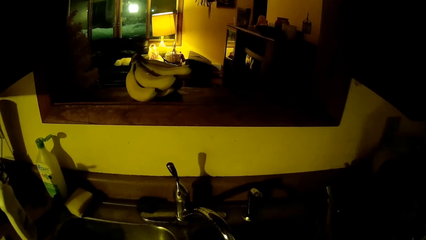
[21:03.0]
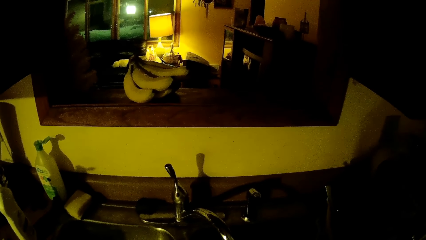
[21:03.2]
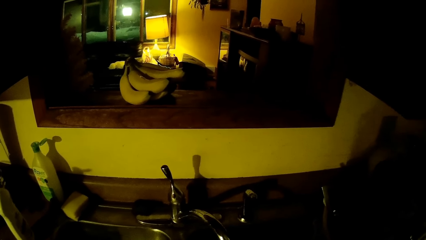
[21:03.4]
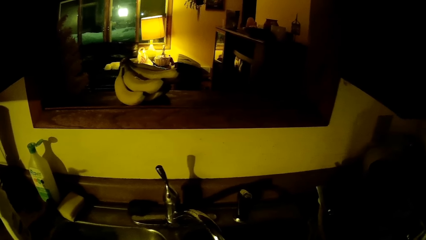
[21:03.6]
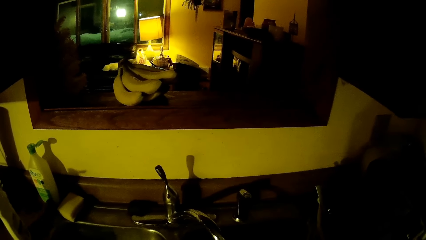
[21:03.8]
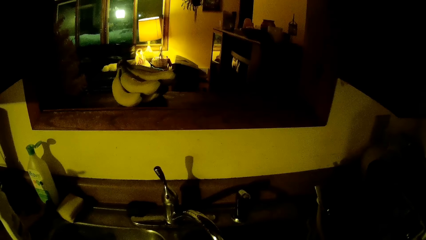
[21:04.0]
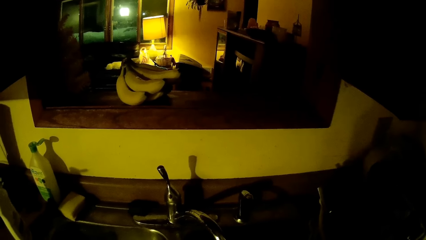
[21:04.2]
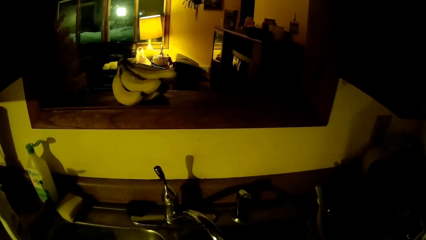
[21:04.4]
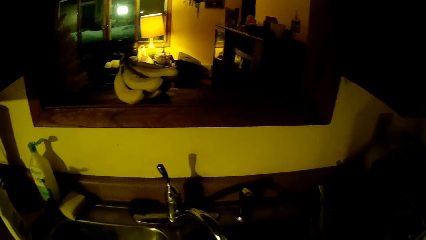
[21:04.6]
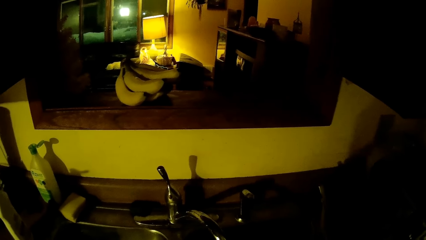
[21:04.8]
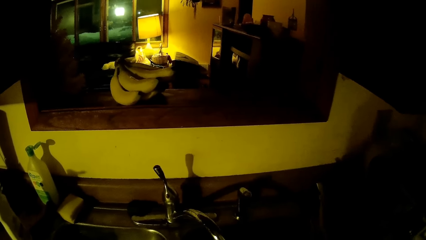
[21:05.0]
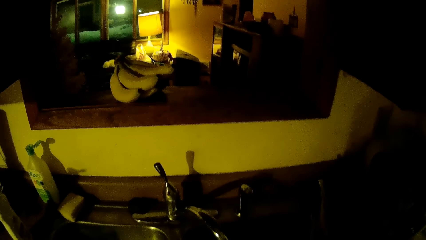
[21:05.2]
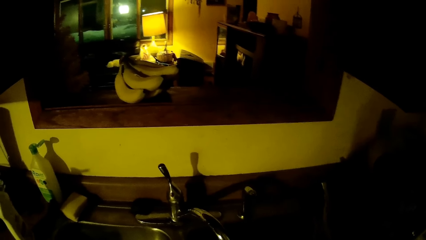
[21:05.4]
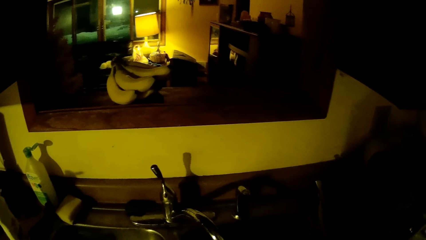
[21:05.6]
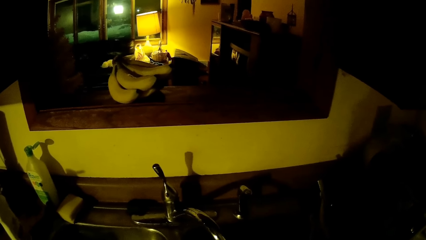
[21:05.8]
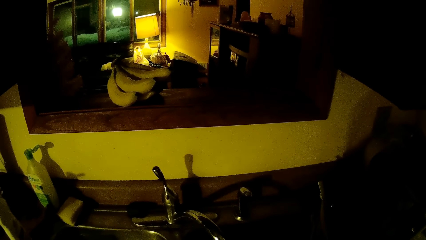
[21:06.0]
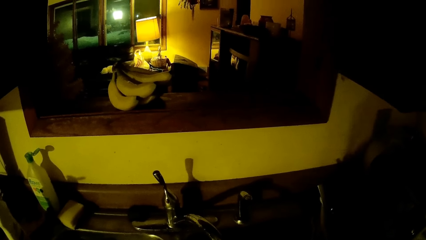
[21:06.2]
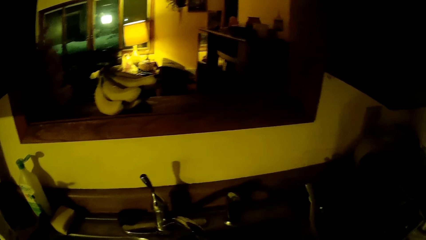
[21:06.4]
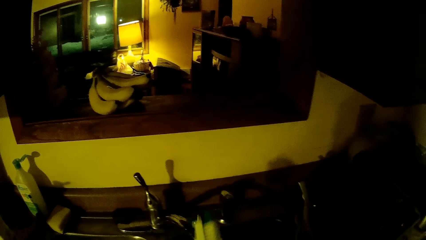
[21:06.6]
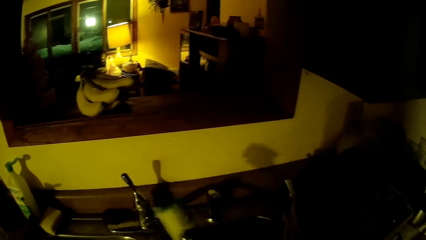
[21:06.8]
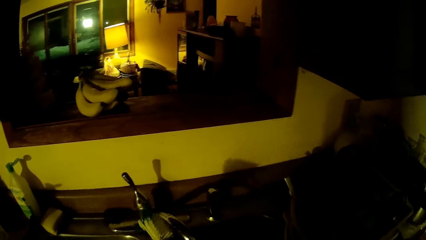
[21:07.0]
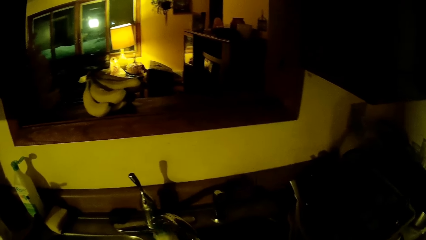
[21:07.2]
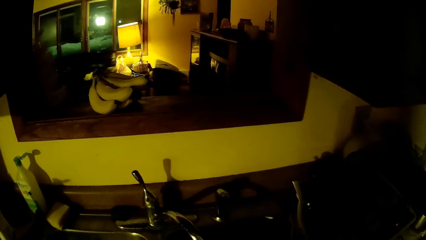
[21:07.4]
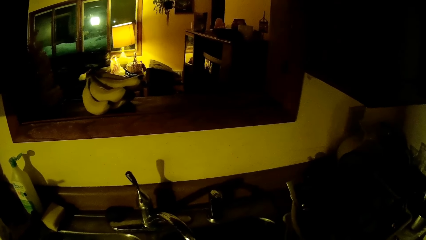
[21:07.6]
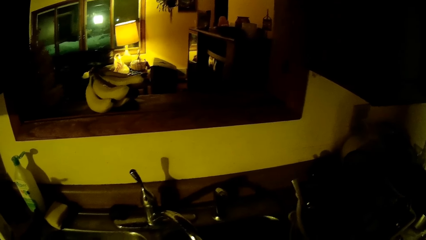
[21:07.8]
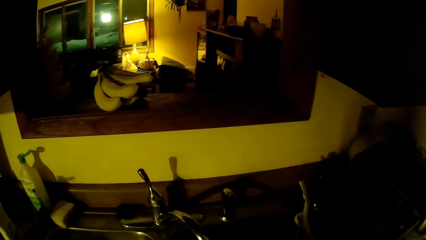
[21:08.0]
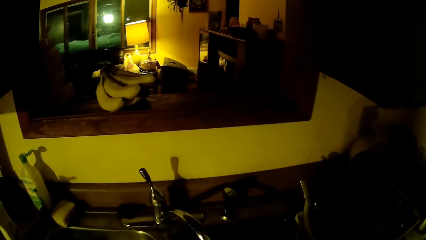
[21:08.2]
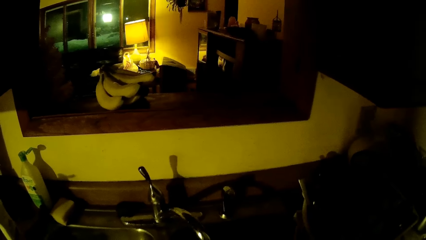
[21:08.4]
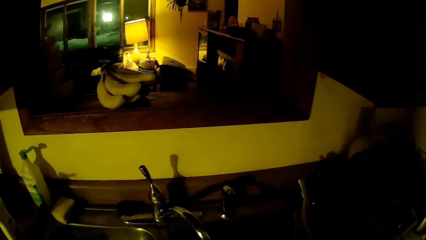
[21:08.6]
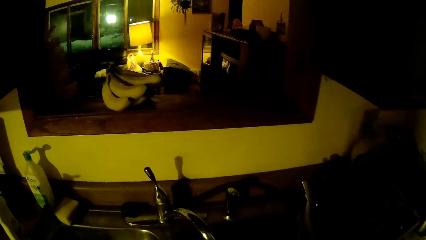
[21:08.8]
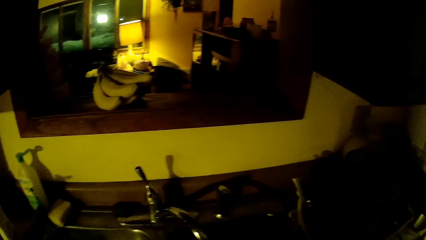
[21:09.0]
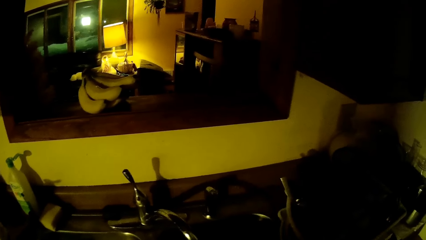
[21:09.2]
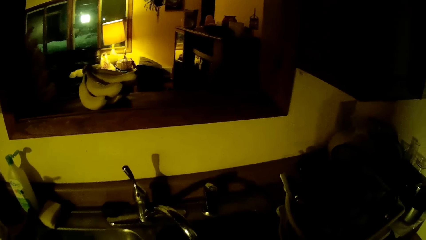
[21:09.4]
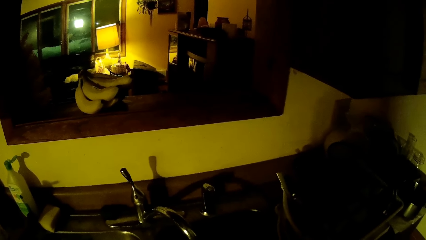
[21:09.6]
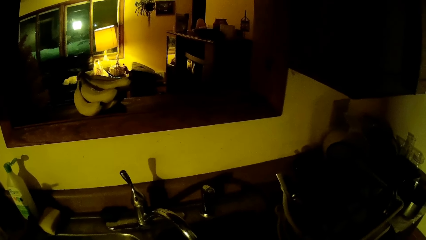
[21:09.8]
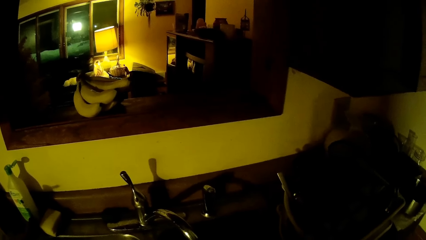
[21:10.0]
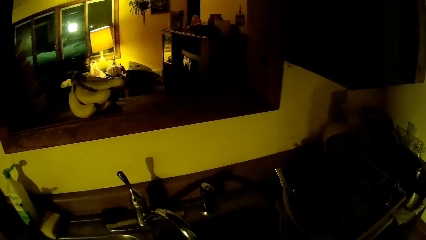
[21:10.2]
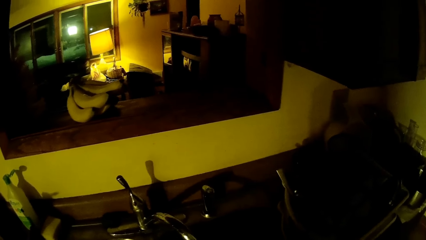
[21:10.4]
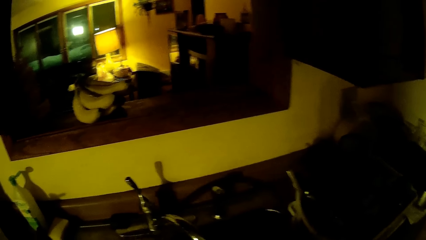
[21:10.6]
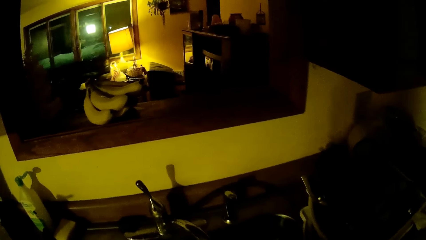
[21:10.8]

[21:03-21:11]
The camera wearer washes the blender jar.

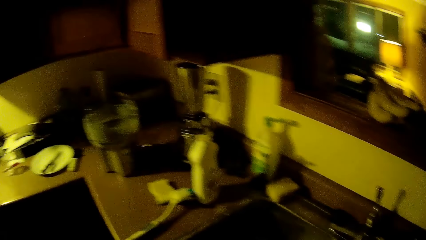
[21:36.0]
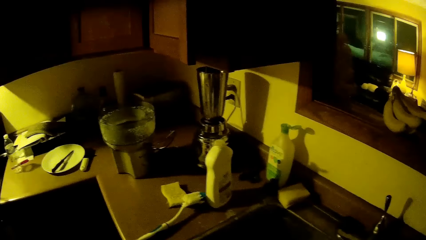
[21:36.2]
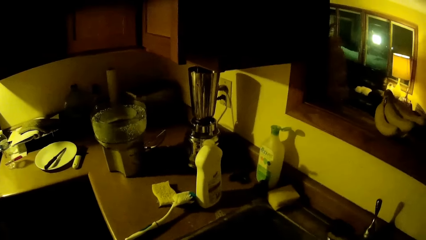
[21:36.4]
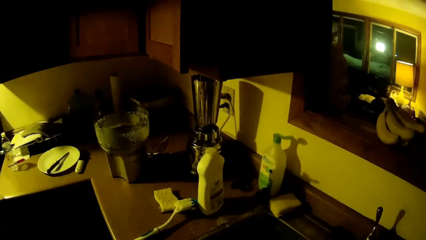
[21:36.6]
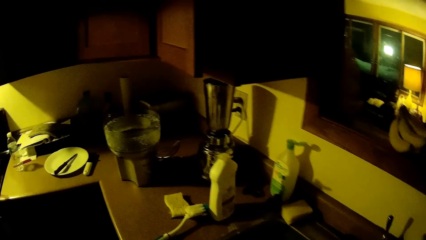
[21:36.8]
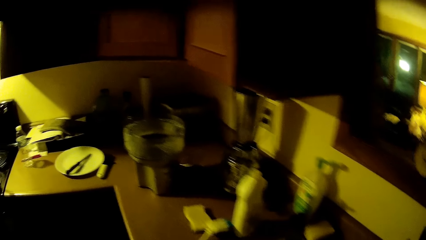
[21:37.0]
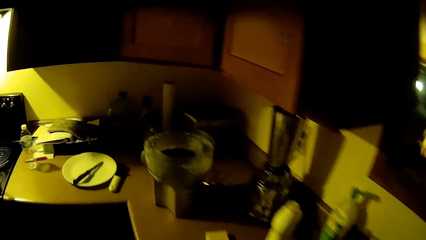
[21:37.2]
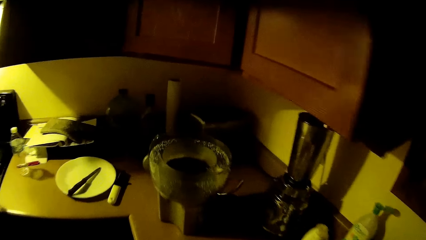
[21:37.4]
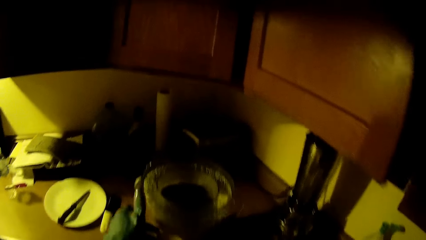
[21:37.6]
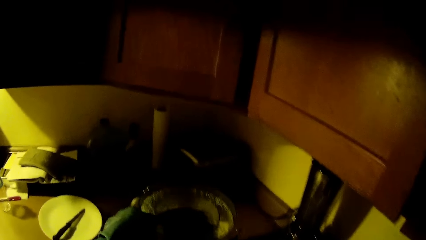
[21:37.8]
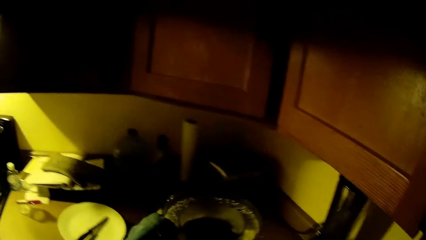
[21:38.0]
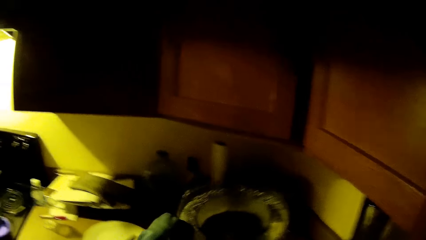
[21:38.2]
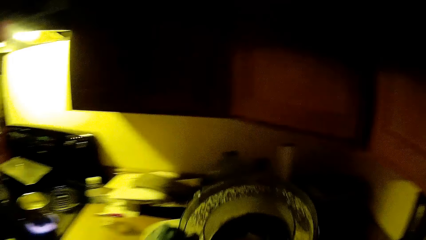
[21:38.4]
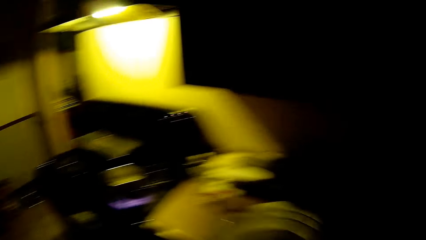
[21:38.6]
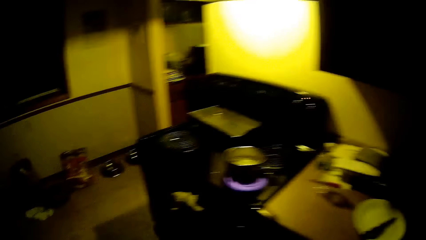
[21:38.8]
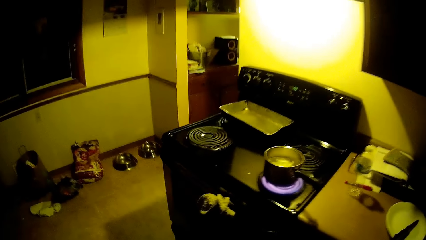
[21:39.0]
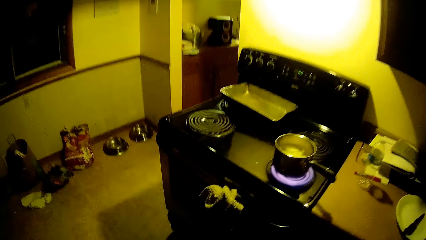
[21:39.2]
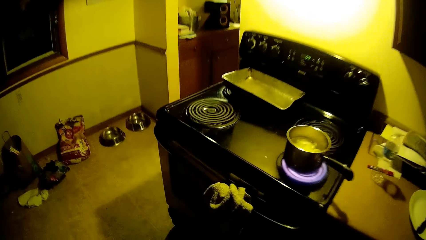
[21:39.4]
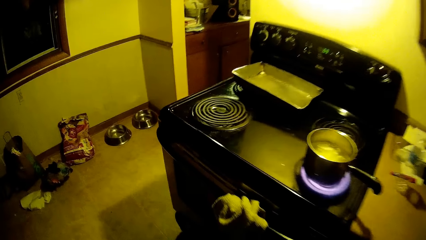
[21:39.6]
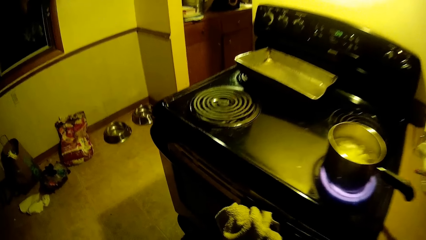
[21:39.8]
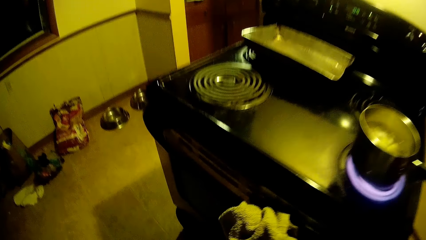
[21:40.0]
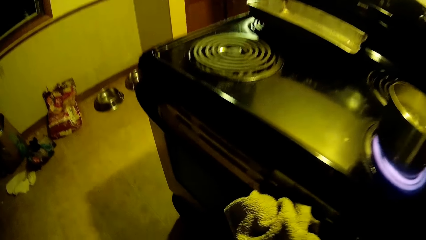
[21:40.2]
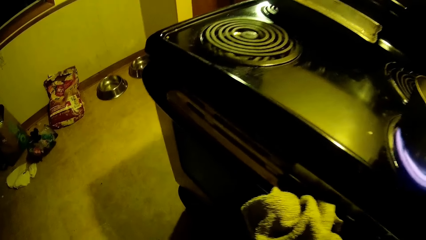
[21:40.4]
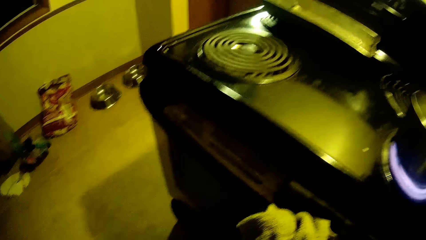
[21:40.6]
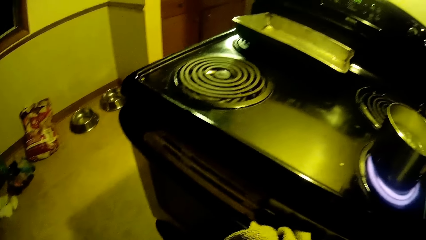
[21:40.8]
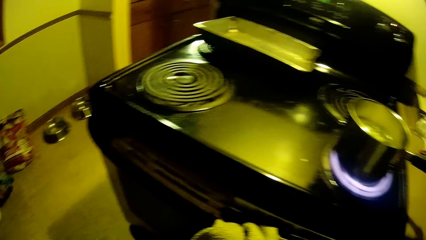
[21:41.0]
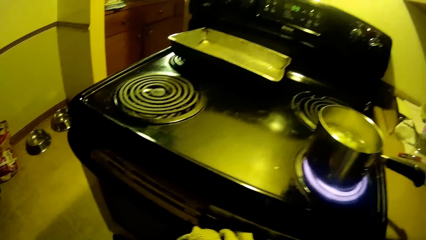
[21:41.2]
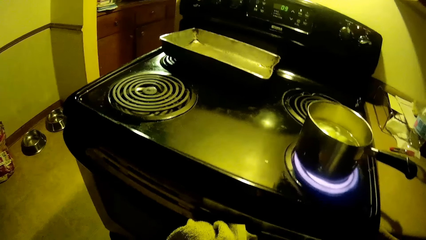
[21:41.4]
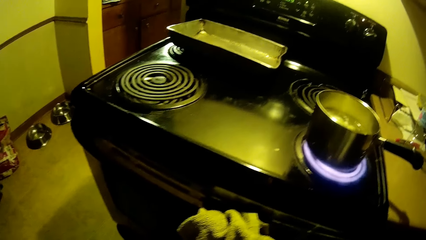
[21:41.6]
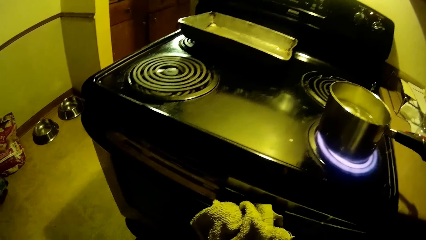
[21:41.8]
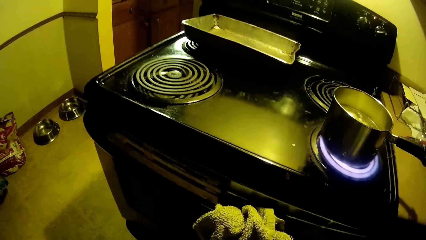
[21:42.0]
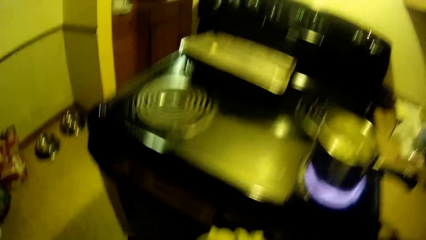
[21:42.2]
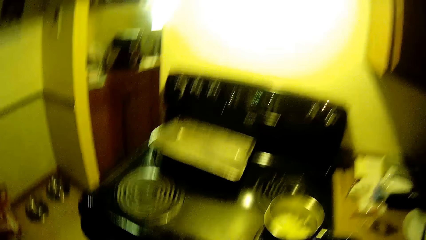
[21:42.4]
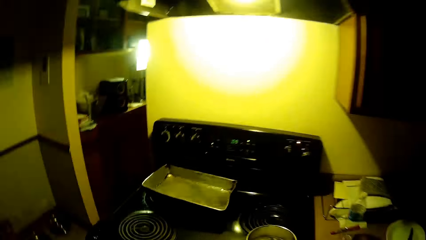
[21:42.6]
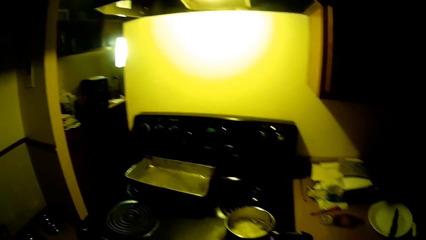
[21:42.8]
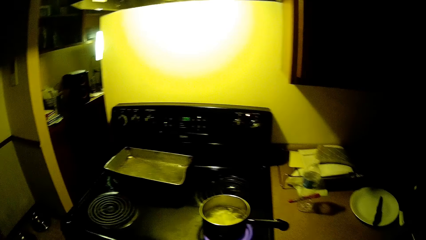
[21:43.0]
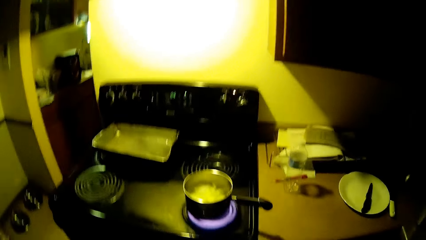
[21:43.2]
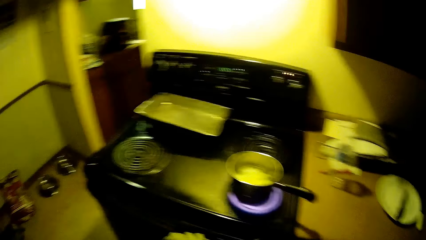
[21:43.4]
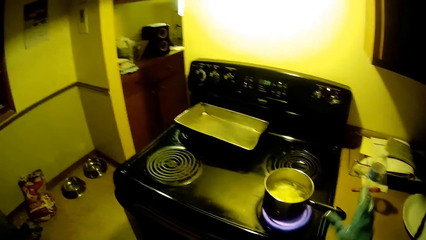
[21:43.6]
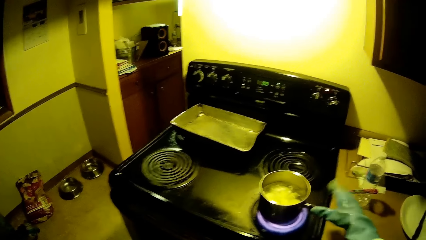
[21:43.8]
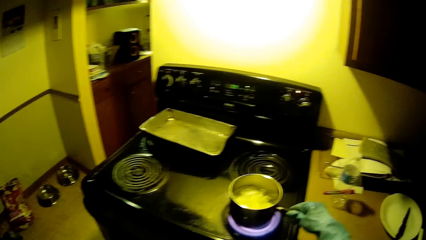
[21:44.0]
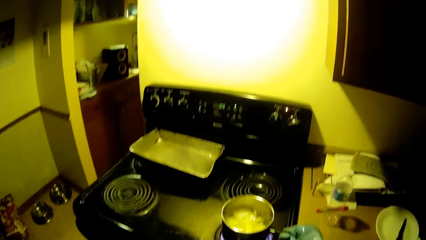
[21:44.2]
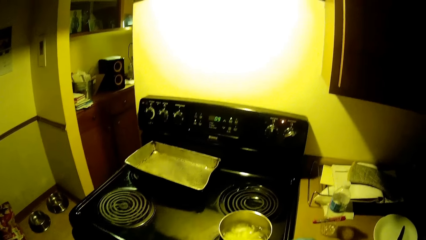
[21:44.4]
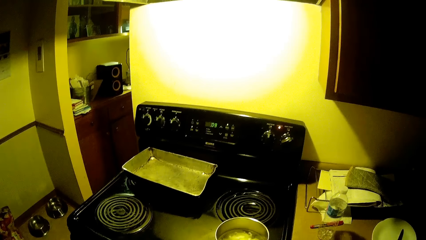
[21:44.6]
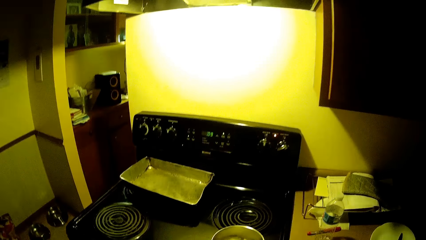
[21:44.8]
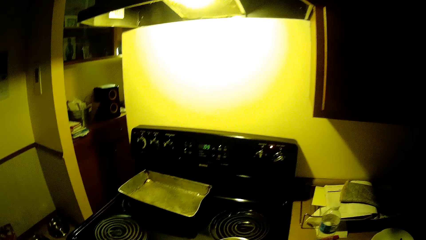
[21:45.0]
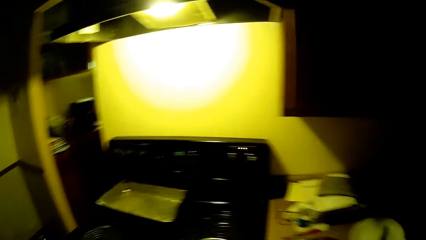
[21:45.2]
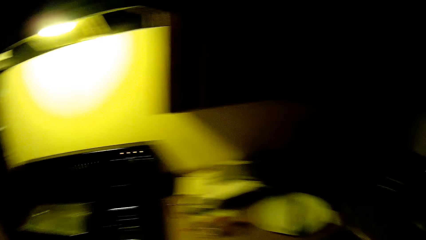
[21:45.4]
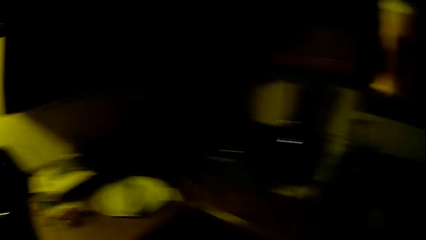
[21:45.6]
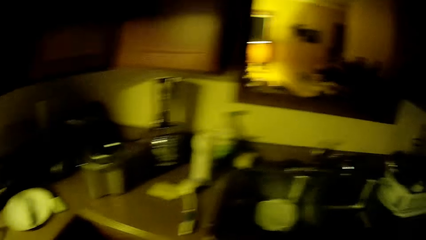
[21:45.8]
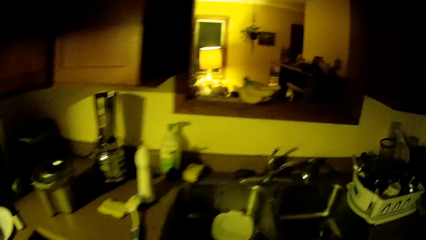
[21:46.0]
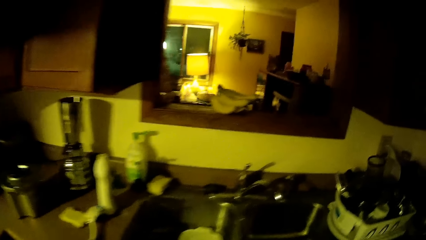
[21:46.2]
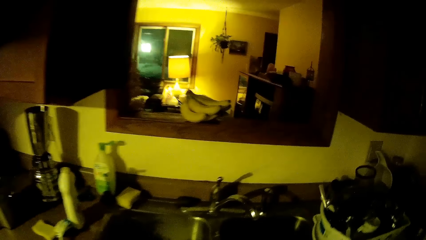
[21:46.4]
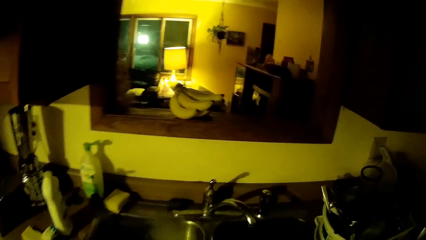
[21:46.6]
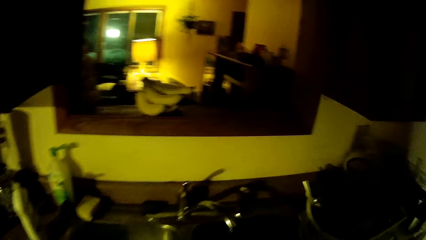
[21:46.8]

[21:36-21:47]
The camera wearer picks up a glass bowl from the kitchen counter with her left hand. She touches a saucepan on fire with her right hand.
